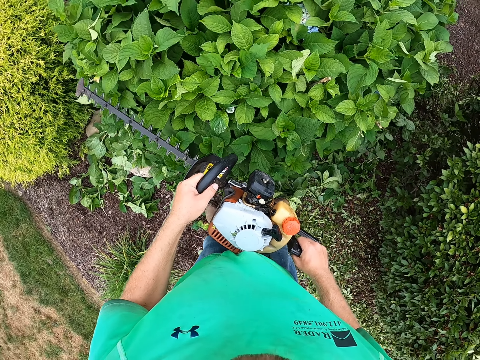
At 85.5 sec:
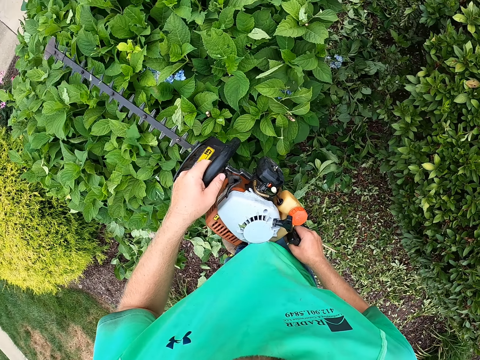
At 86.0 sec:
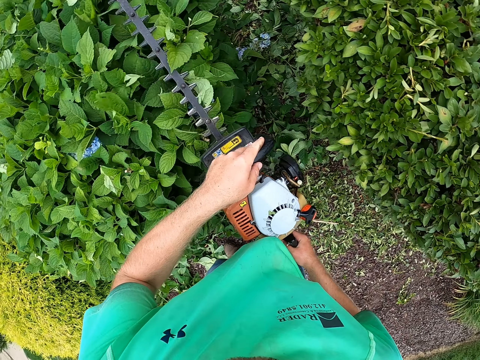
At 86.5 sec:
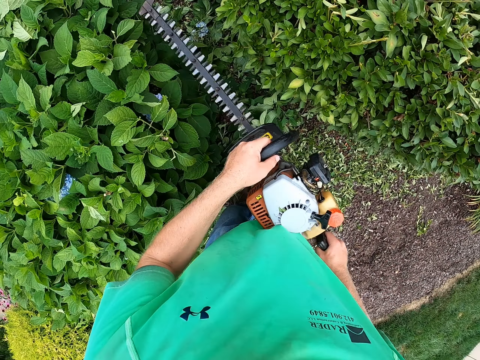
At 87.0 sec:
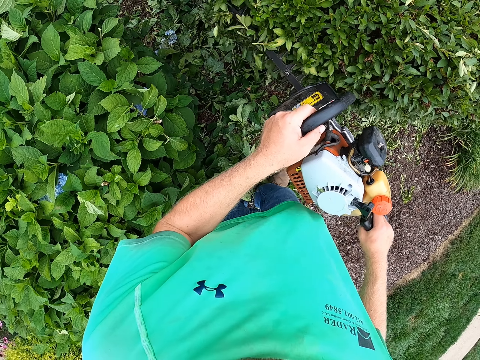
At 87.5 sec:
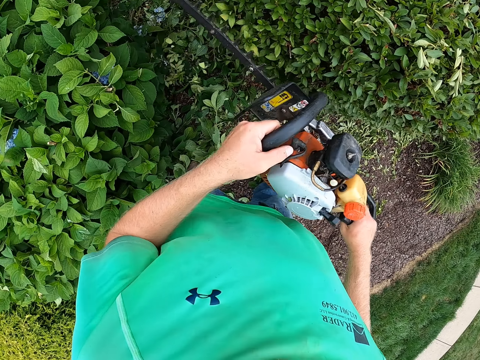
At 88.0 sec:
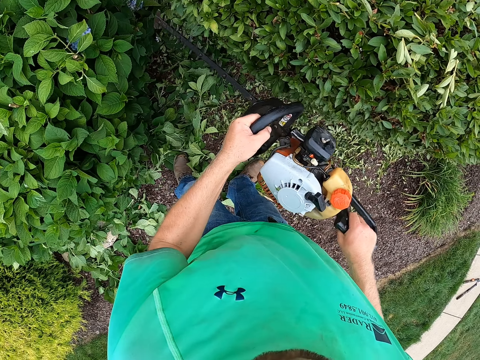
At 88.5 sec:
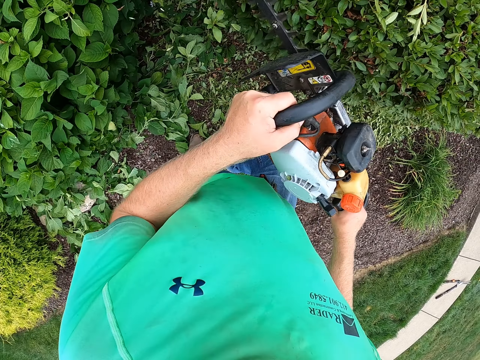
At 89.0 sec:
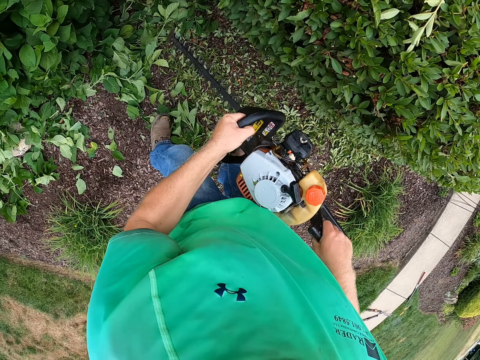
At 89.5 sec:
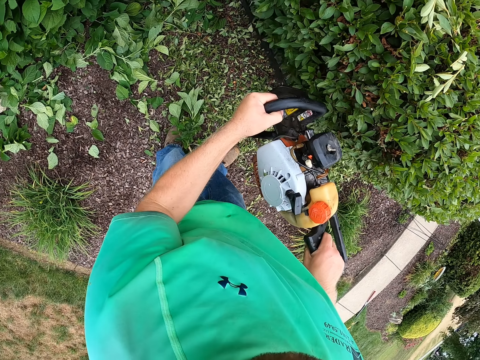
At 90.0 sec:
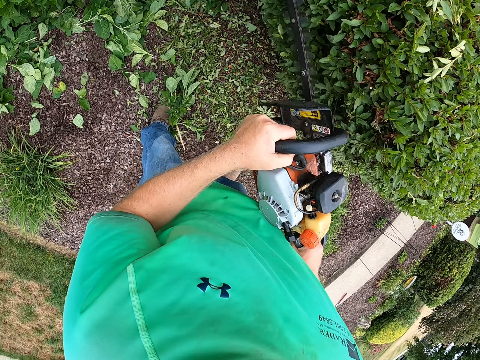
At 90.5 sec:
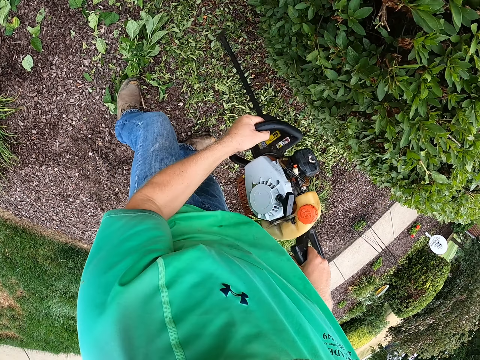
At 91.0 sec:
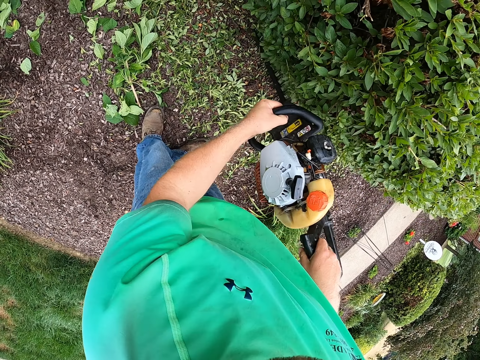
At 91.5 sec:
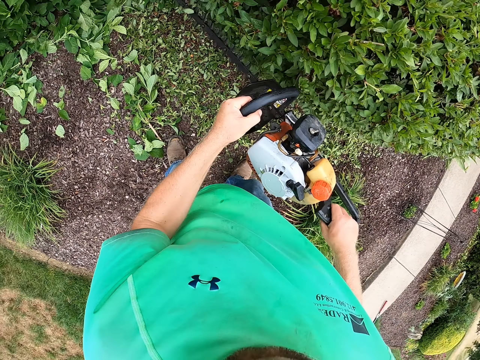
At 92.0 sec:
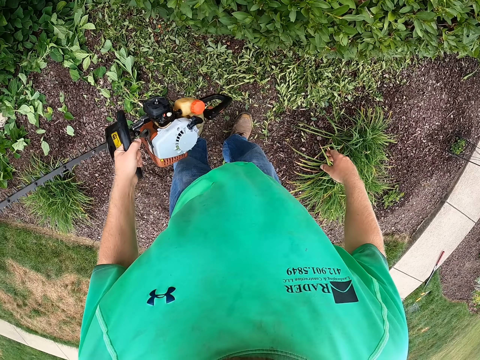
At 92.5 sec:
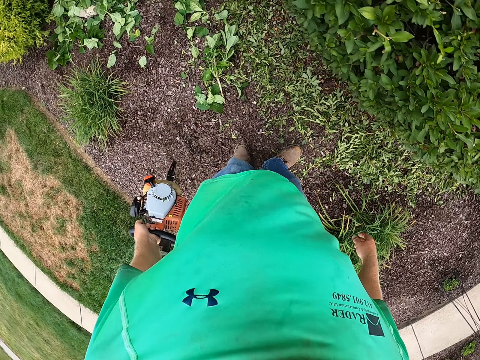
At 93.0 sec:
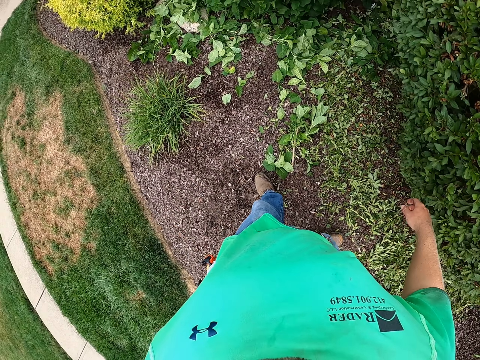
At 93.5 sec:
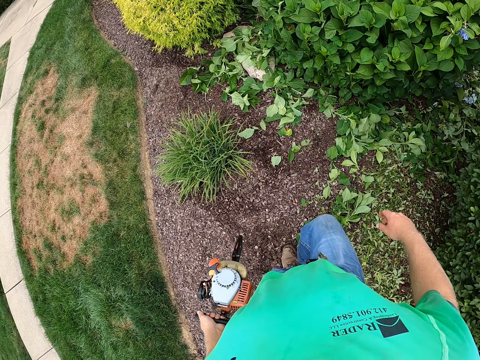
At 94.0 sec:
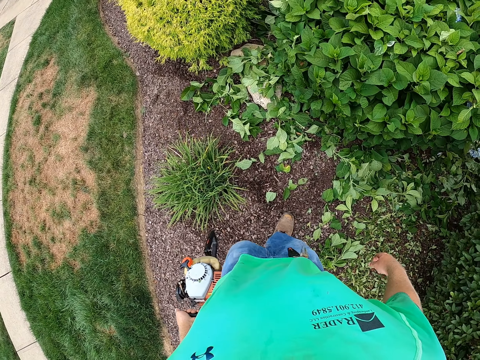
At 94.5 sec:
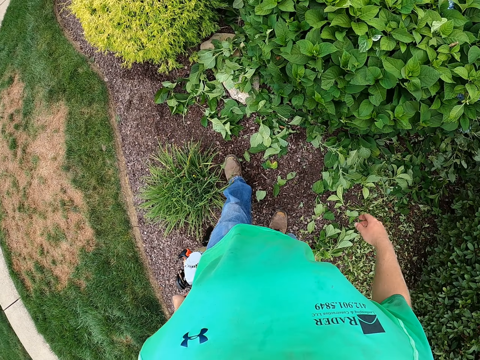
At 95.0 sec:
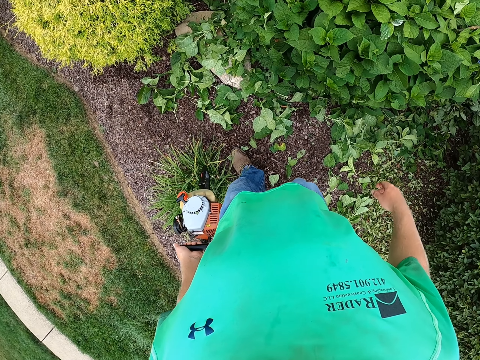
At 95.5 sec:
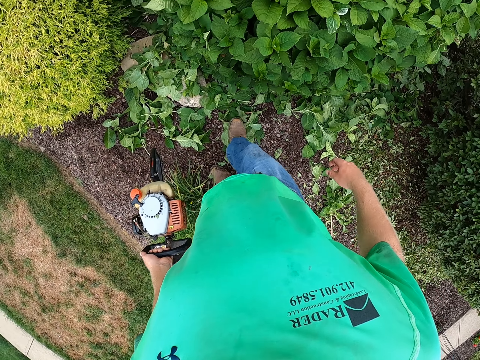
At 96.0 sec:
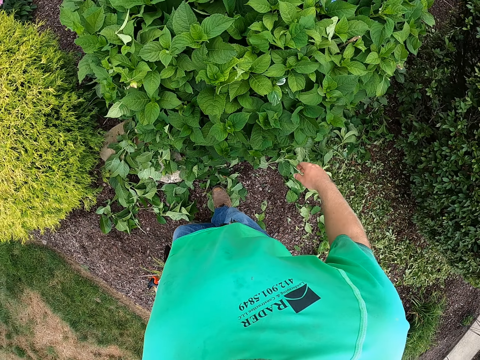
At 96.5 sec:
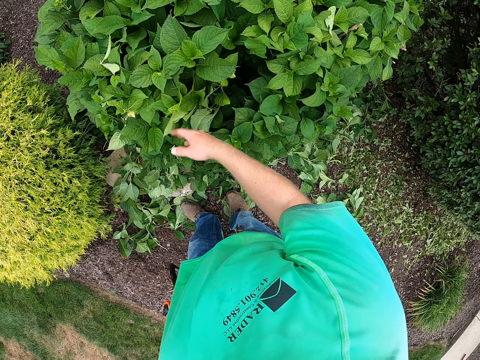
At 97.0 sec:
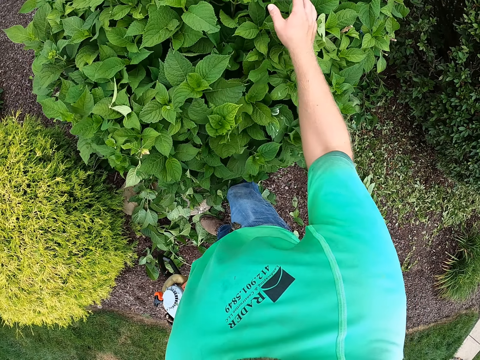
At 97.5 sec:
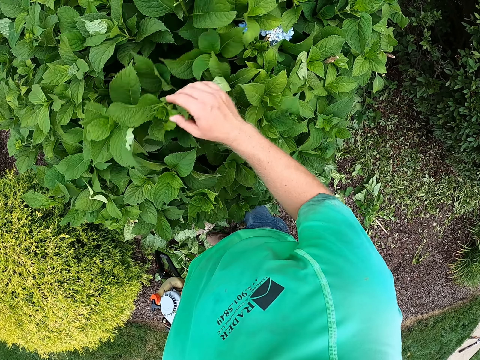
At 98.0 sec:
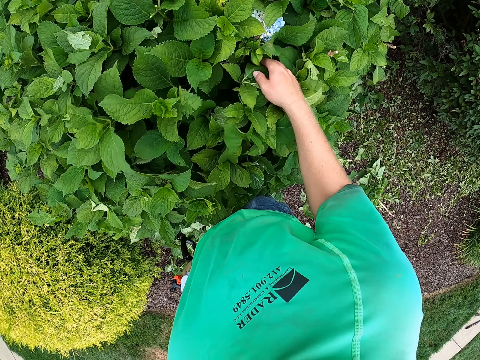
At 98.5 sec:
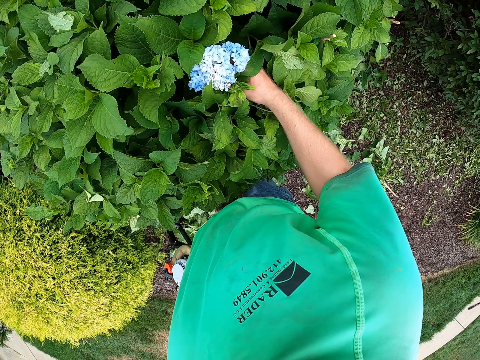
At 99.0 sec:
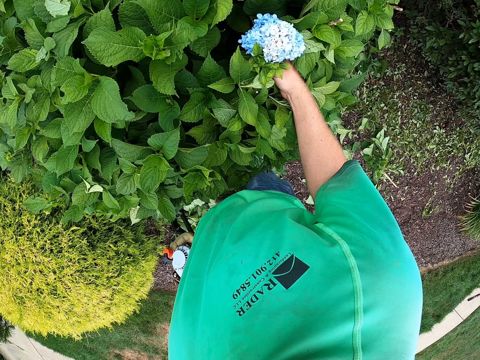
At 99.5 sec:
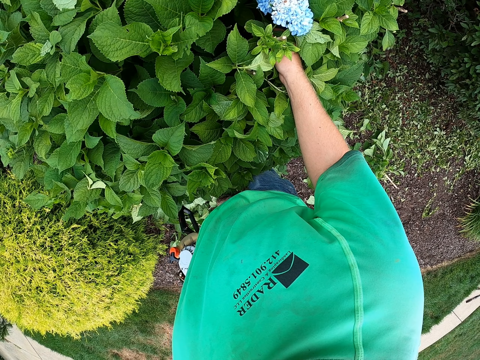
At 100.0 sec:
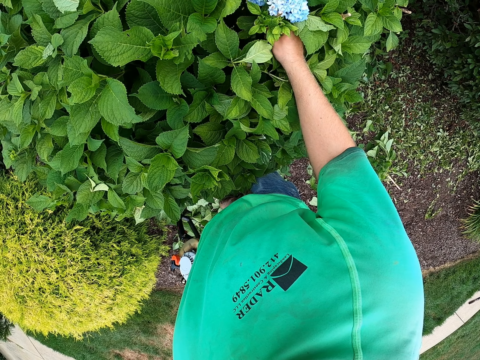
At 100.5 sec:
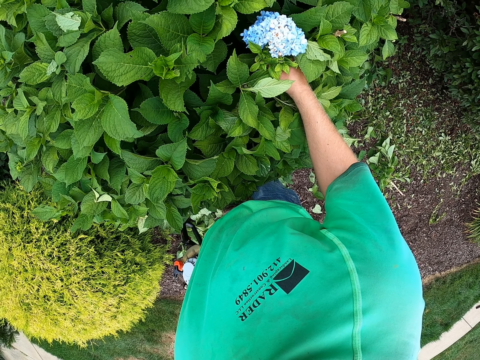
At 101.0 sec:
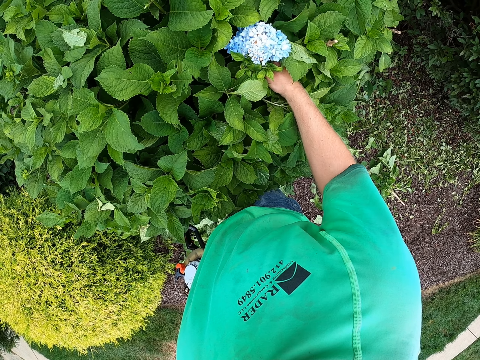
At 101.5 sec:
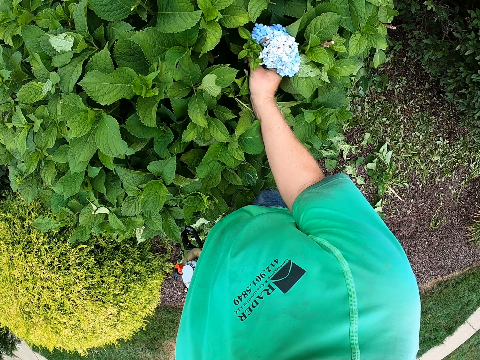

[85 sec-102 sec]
The camera wearer trims a plant with the hedge cutter in both hands. He removes his right hand from the hedge cutter in his left hand. He looks at the plant. He examines the plant with his right hand. He hits the plants. He examines a flower on the plant with his right hand.

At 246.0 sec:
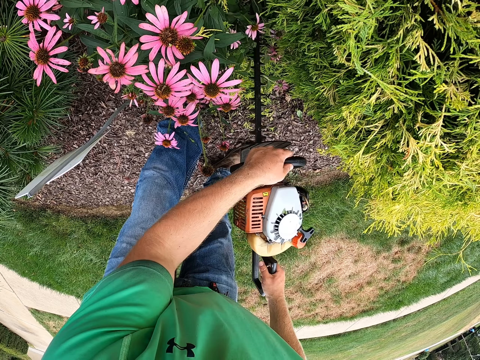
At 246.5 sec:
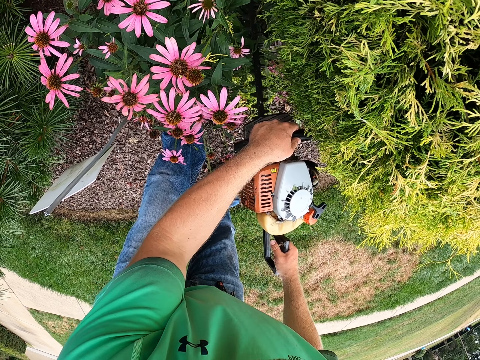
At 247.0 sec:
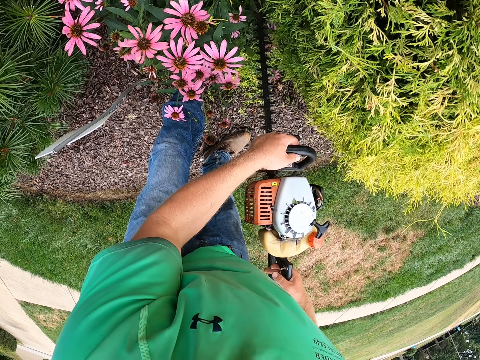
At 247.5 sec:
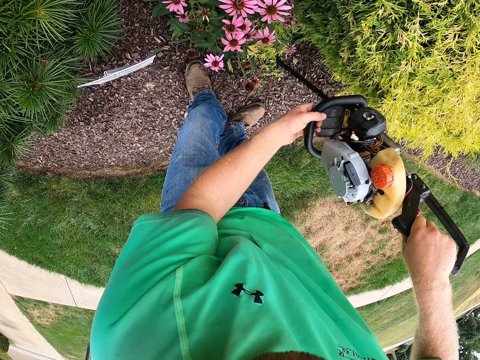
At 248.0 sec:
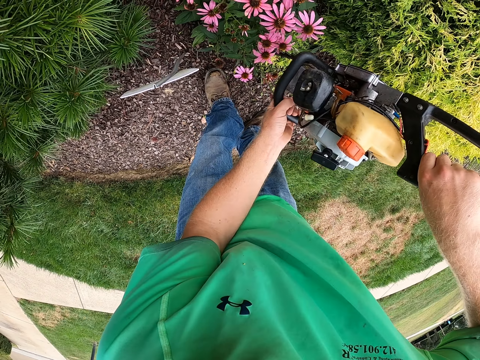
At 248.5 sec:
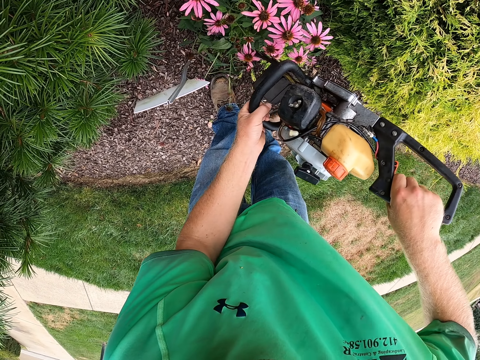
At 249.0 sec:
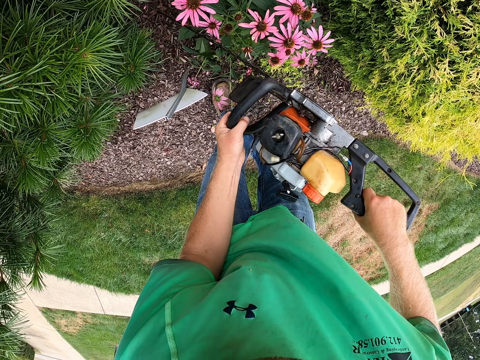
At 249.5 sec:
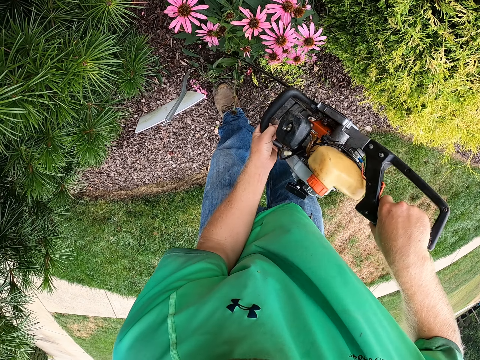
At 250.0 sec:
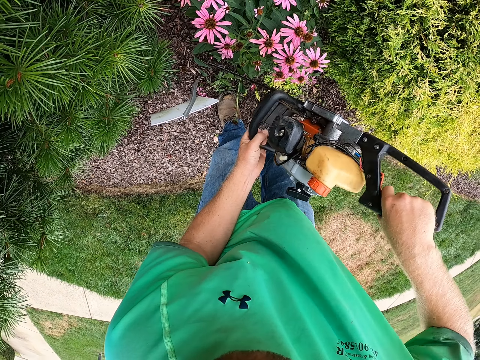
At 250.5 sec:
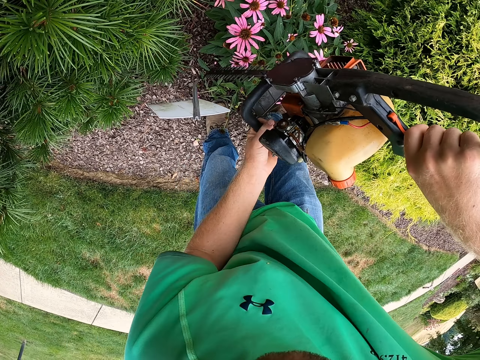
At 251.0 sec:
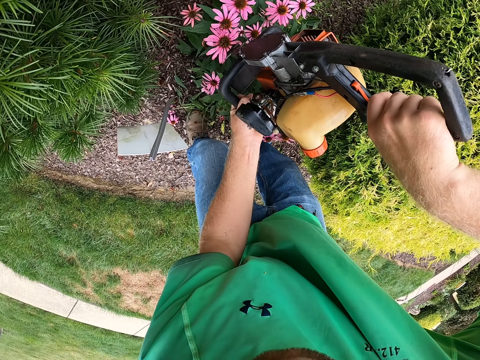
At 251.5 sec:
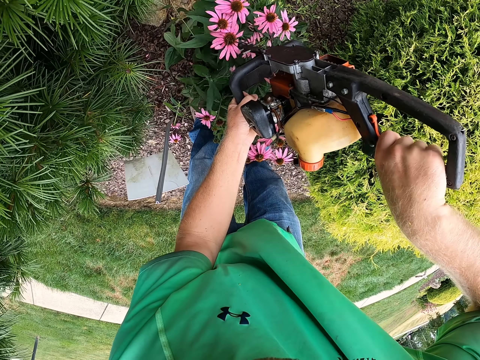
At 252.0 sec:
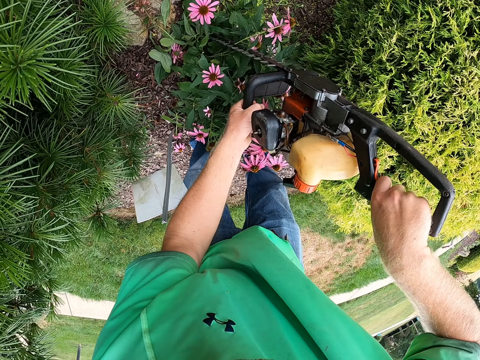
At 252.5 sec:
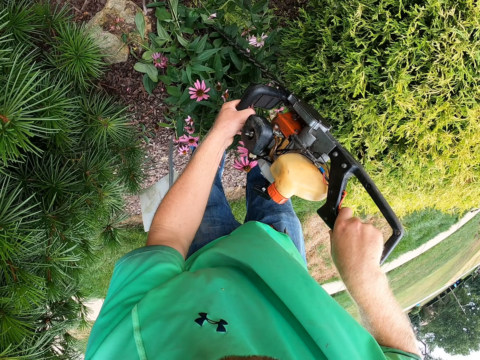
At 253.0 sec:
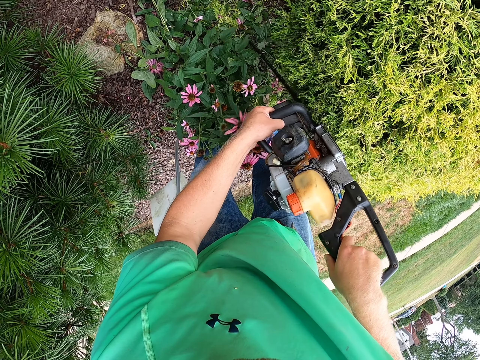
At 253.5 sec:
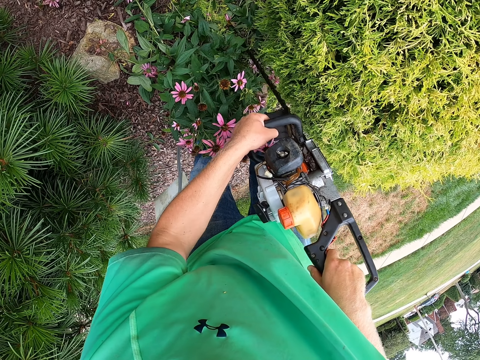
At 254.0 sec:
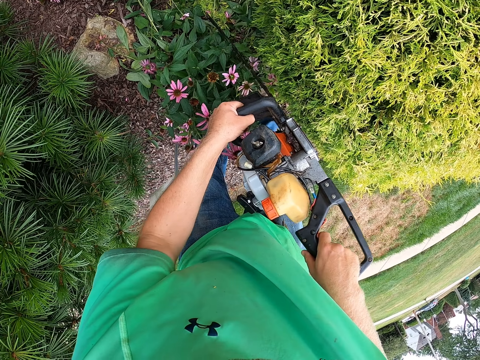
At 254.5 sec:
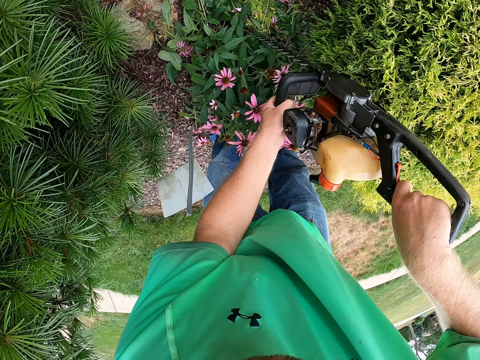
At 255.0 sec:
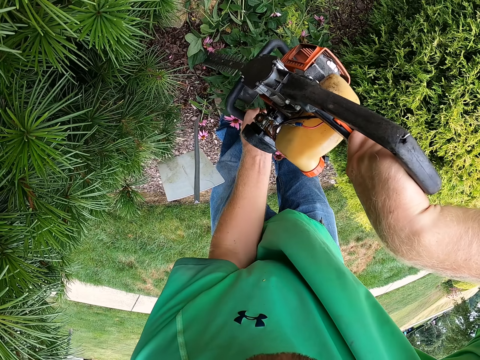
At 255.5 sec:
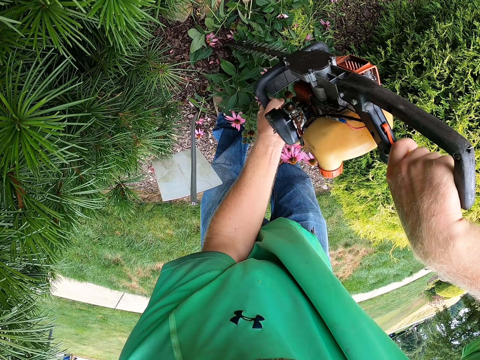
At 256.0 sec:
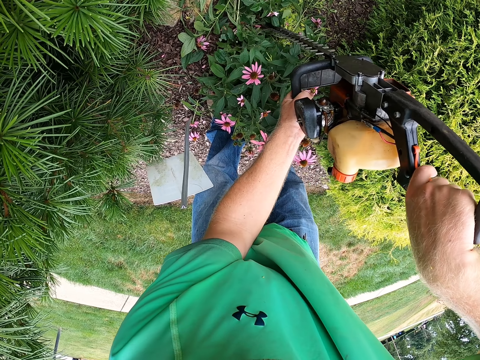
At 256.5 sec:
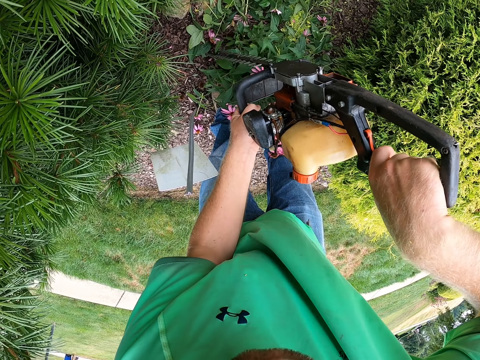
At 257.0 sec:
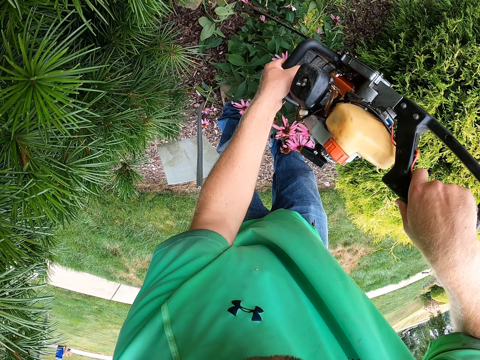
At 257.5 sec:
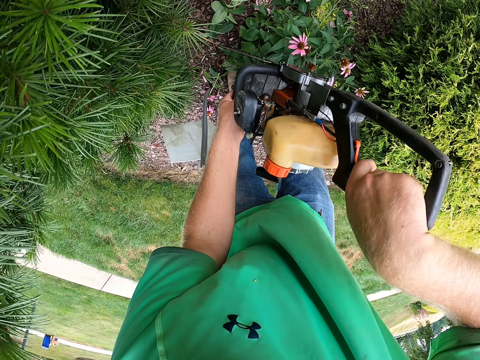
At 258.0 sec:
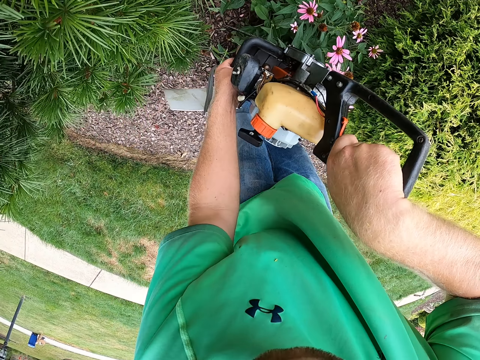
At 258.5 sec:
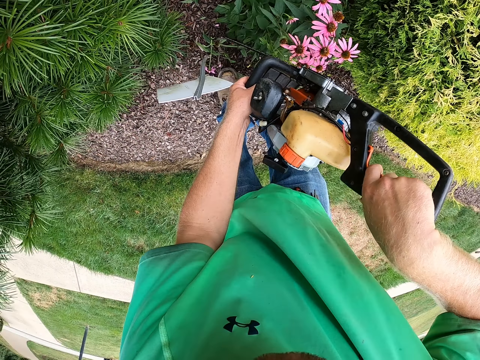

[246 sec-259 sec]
The camera wearer trims a plant with the hedge cutter in both hands.
